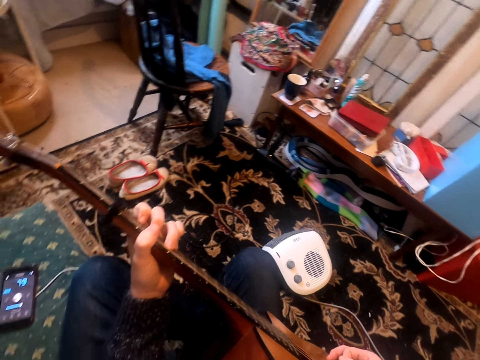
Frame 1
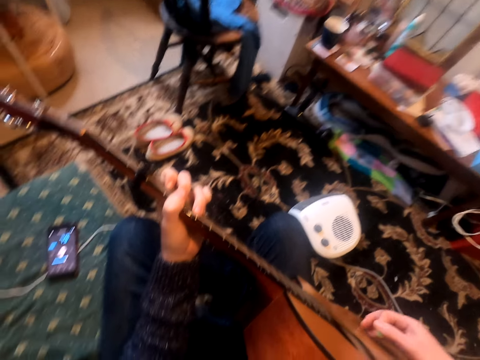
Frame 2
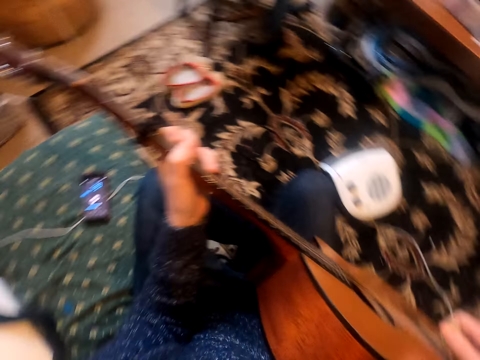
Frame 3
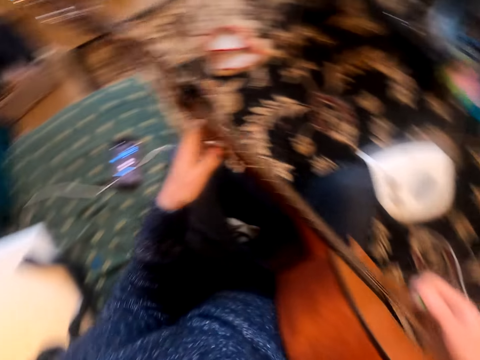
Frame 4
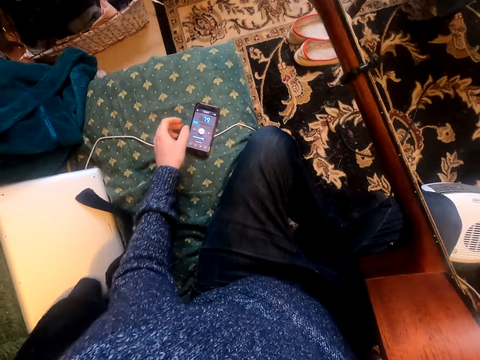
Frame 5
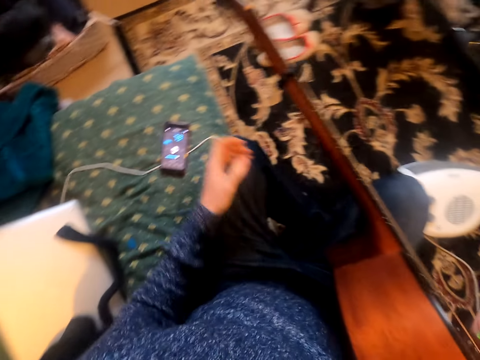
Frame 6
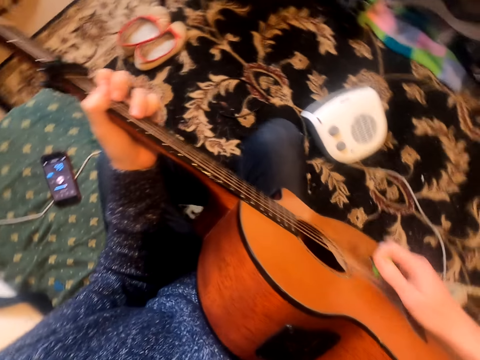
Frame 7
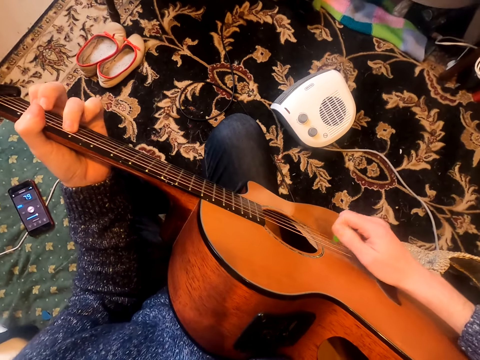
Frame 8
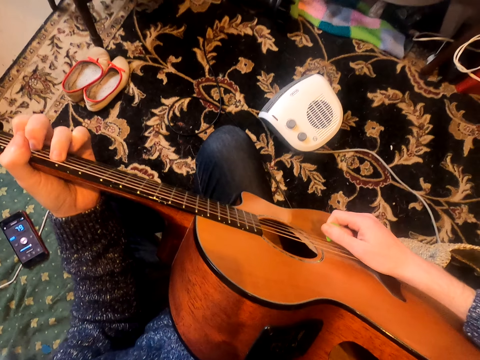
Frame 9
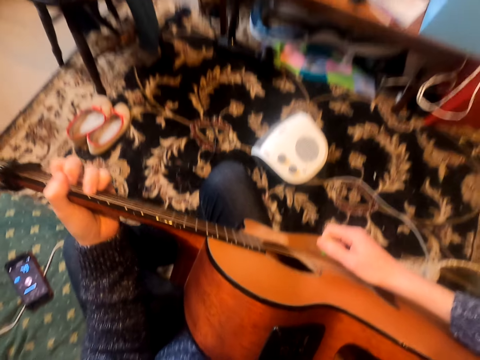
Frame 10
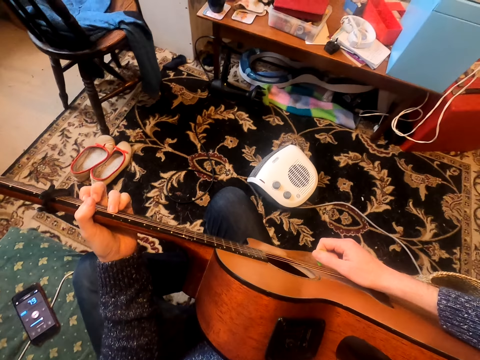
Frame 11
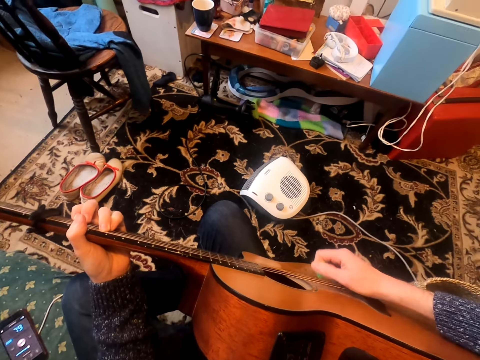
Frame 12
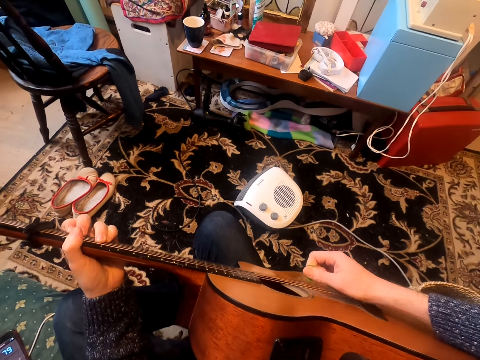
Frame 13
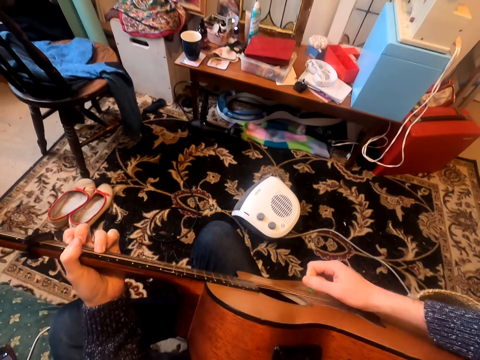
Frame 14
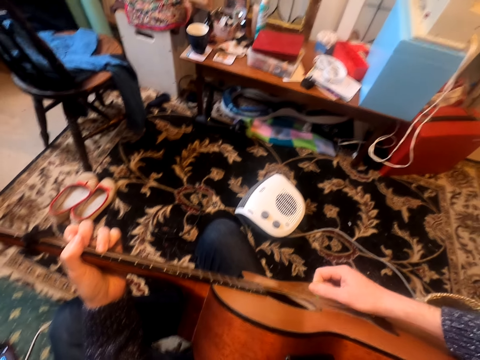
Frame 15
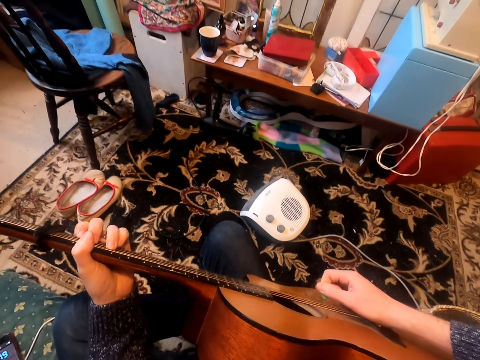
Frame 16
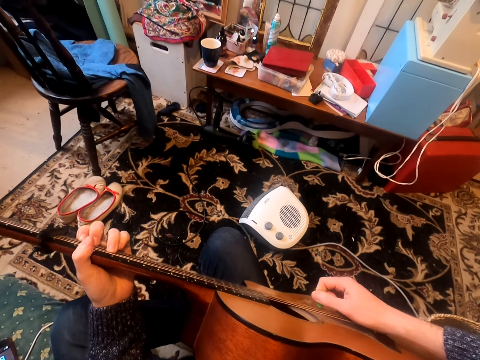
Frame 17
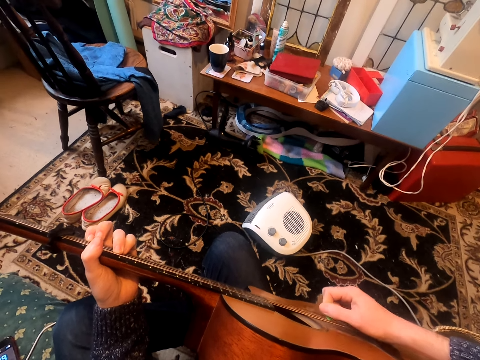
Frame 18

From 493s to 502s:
The camera wearer looks to the side. He touches his phone. He plays a guitar.

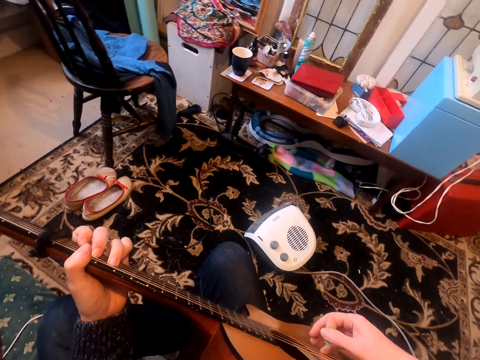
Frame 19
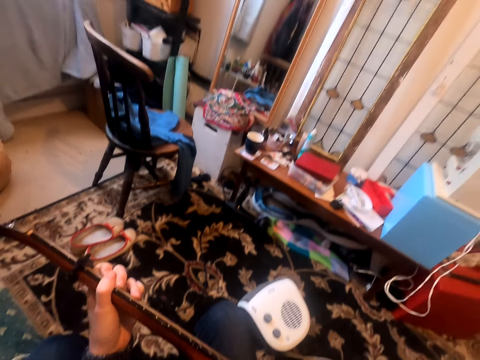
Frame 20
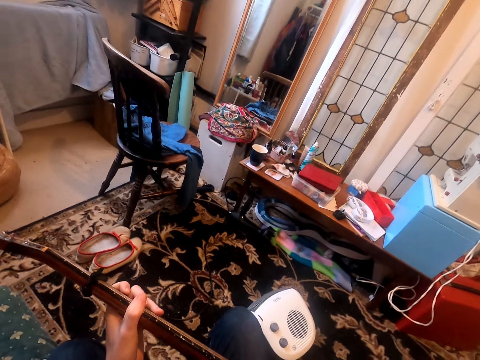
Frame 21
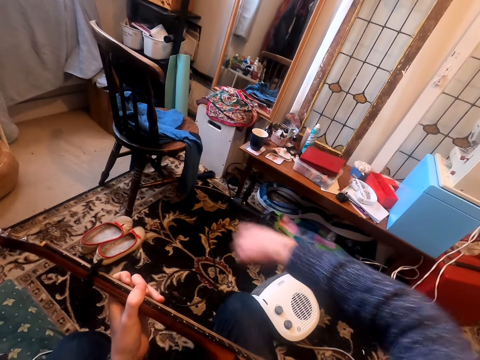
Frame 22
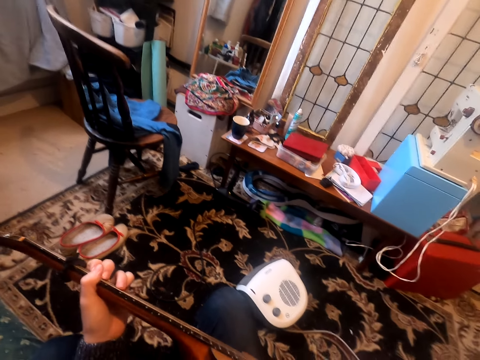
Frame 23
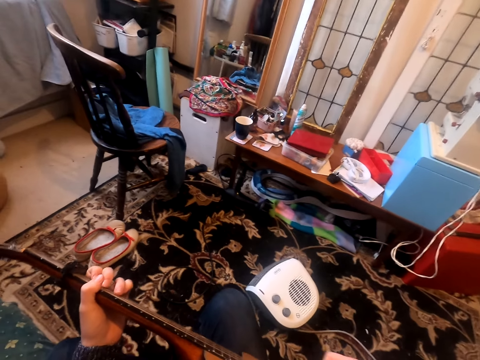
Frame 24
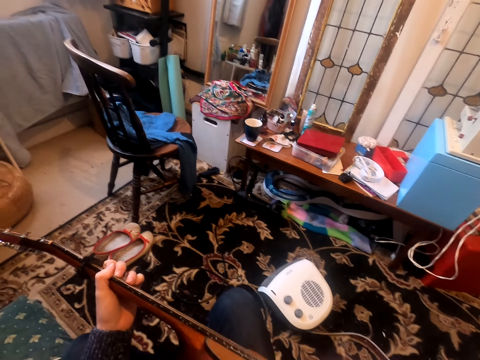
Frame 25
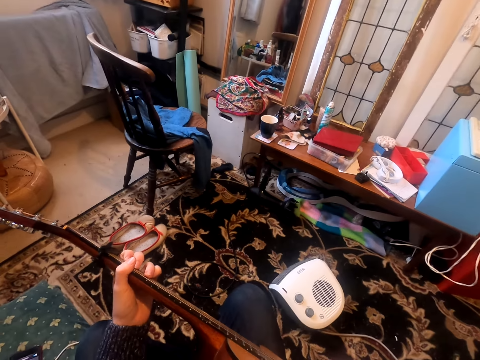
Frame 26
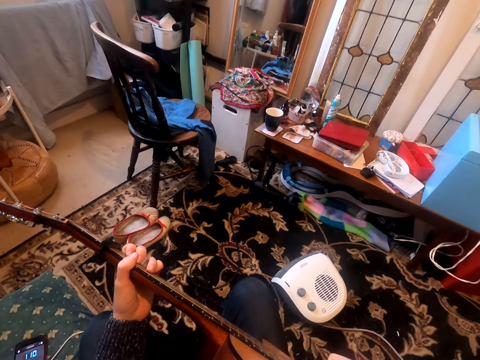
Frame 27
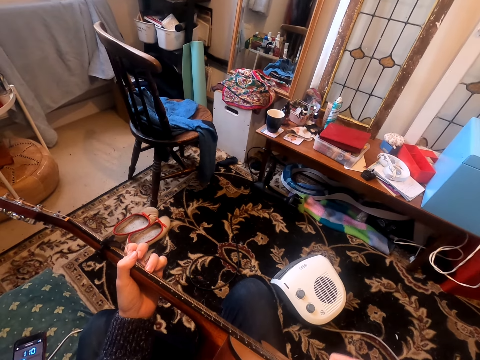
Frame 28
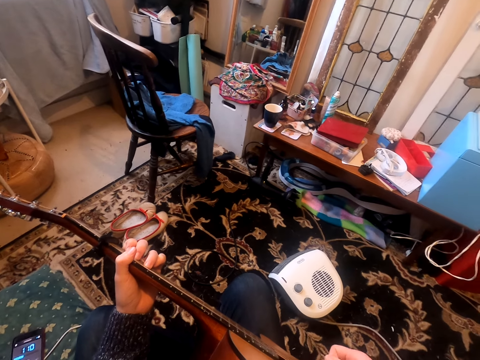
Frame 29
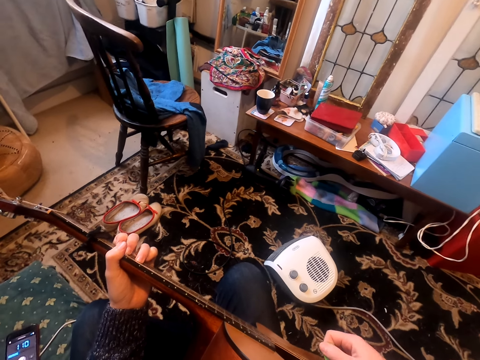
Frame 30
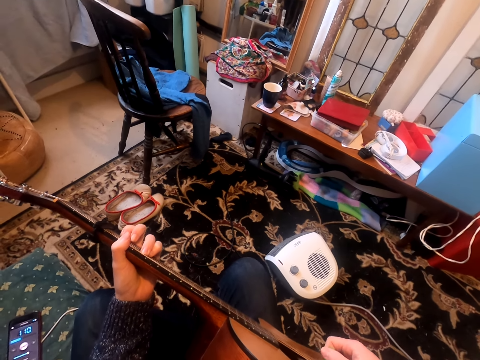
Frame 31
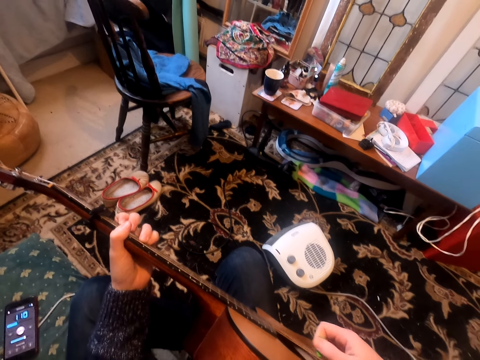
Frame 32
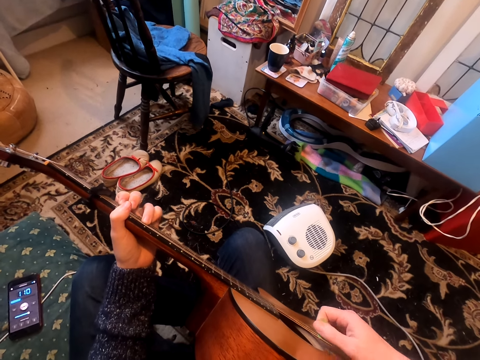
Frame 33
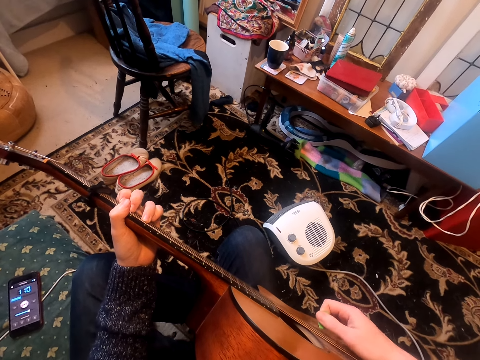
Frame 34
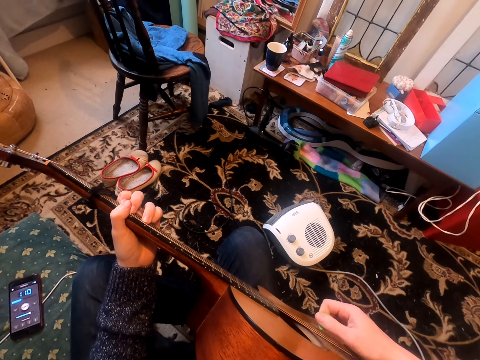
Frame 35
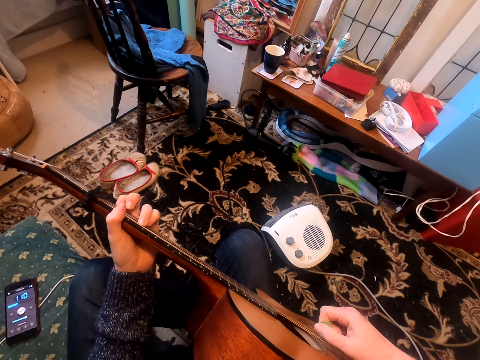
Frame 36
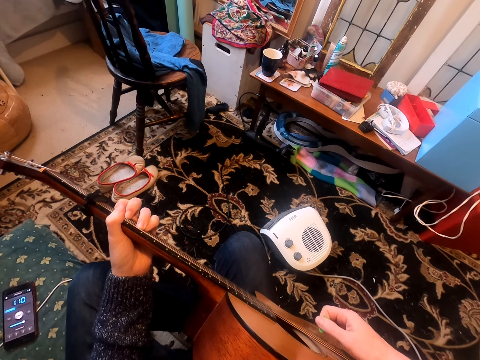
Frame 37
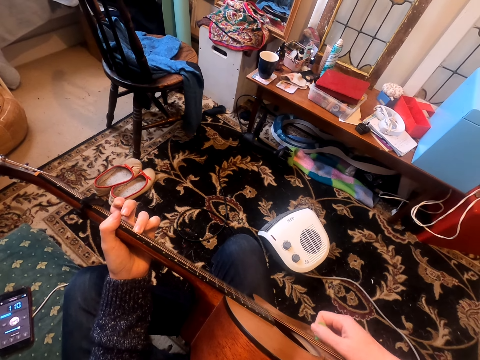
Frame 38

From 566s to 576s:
The camera wearer stretches his right hand. He plays a guitar.

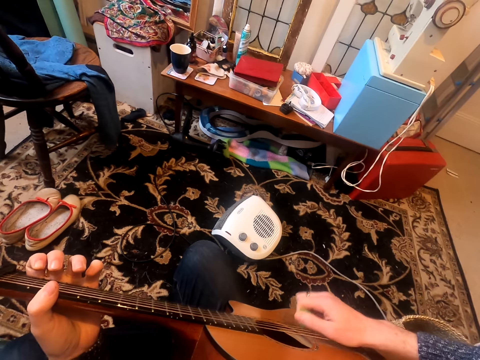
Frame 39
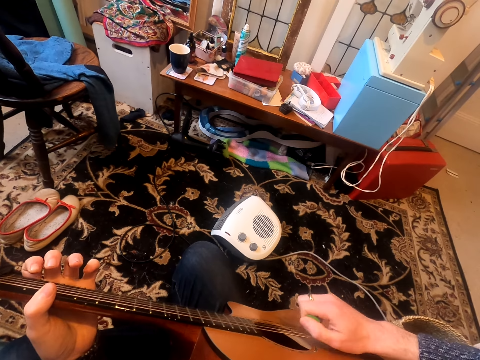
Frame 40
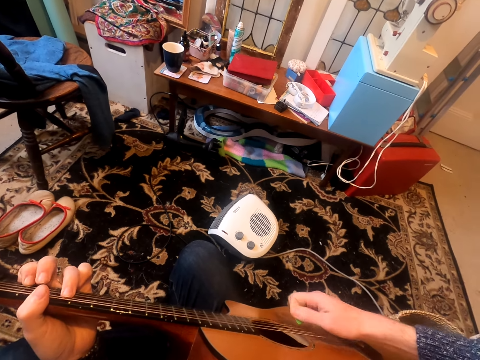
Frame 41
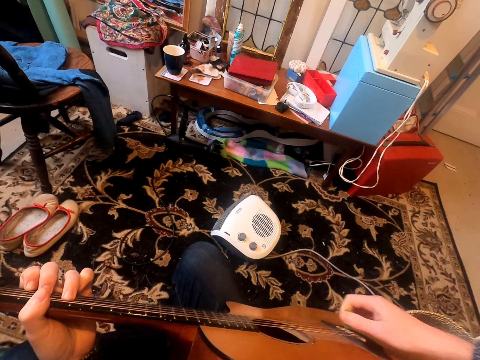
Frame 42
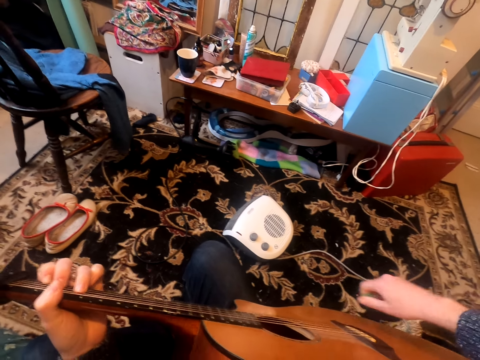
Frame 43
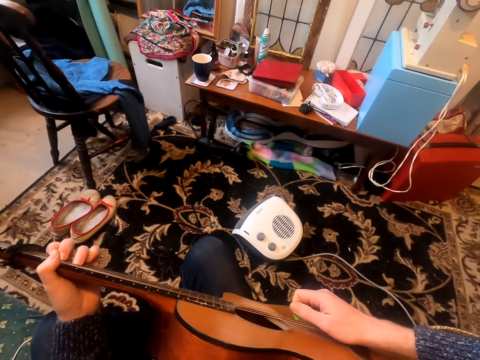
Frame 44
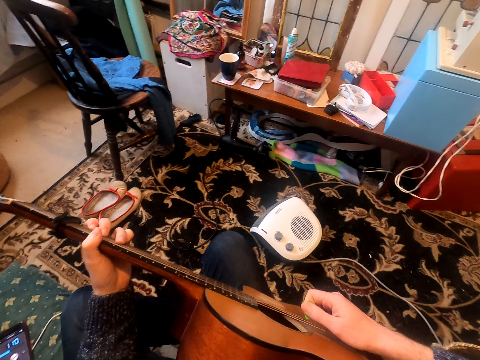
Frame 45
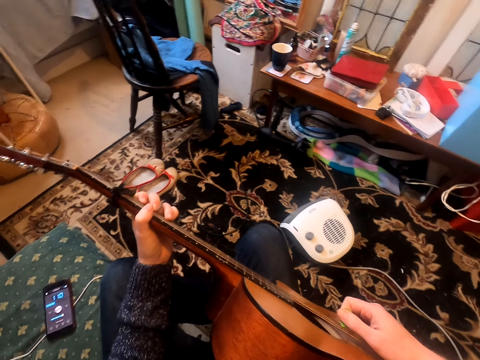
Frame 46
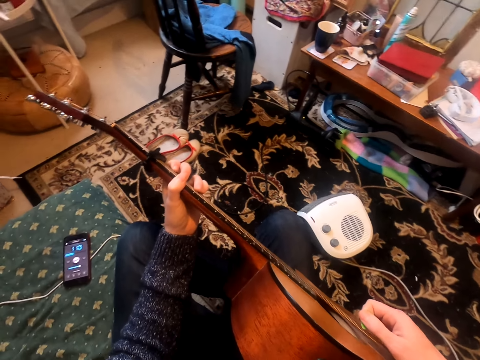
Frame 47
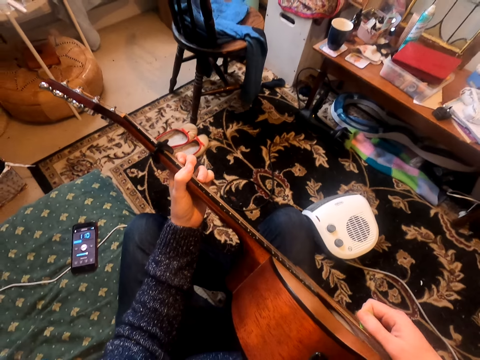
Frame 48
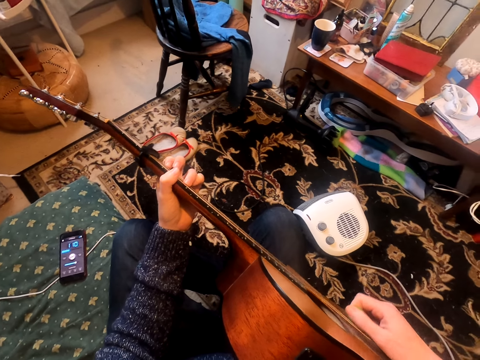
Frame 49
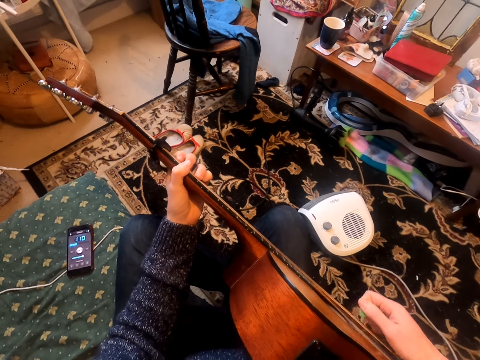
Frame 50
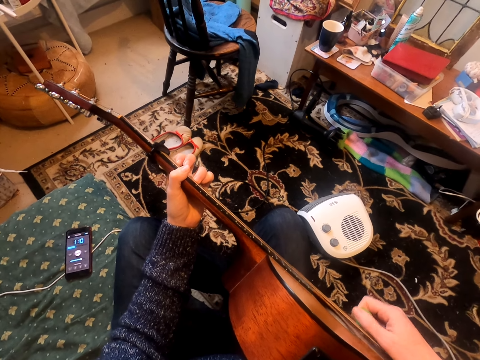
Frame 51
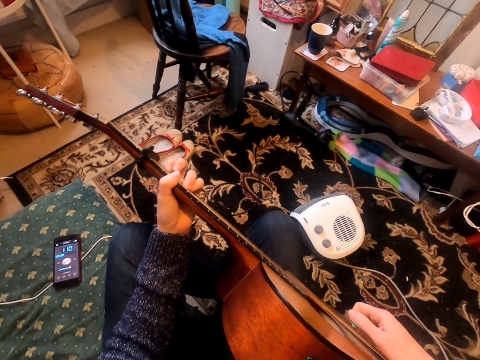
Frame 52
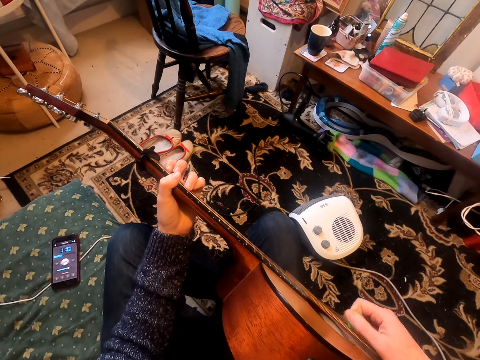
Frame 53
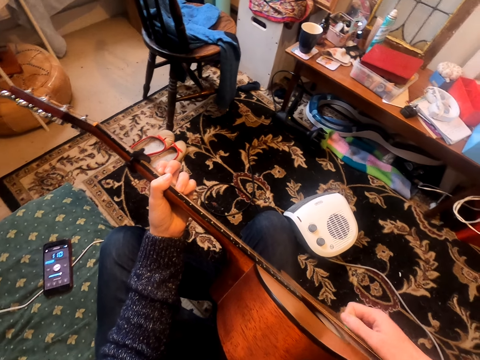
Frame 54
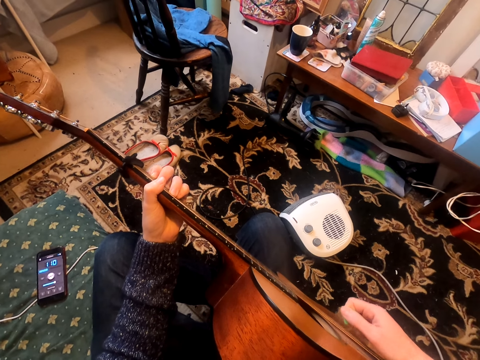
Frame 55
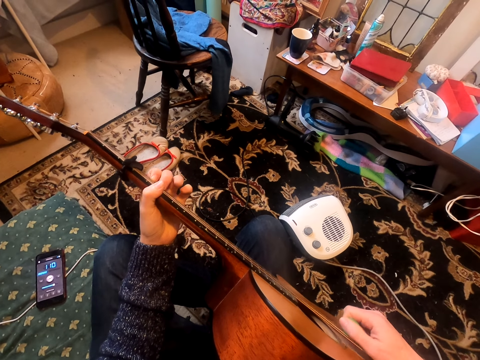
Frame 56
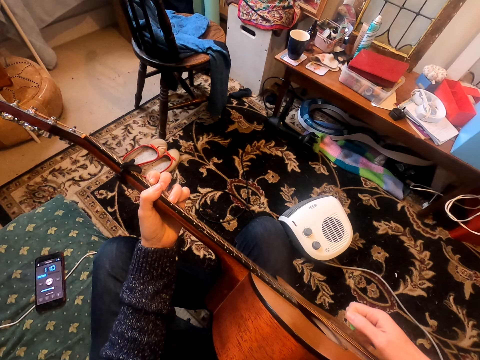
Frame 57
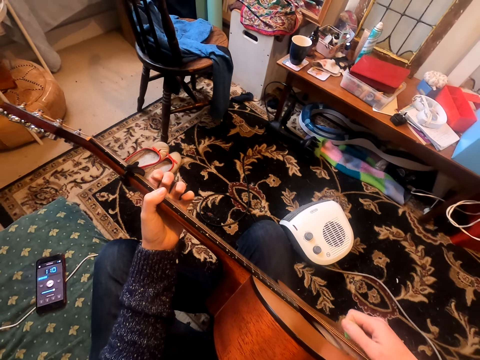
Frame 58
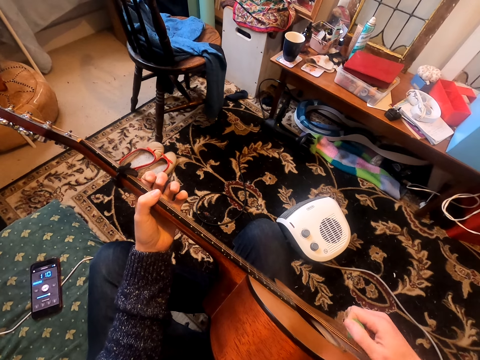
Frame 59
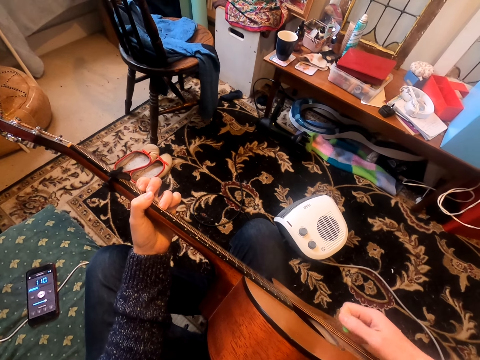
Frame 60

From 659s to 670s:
The camera wearer stretches his hand. He plays a guitar.
